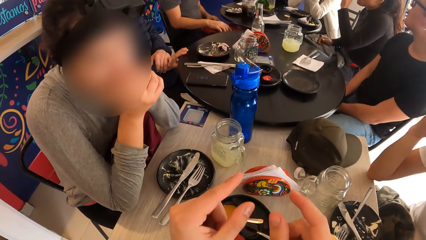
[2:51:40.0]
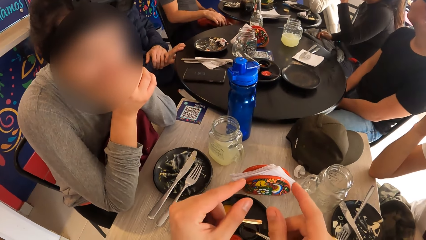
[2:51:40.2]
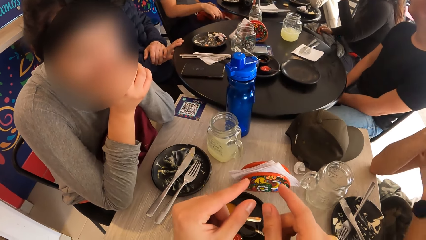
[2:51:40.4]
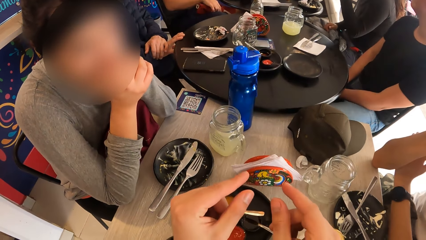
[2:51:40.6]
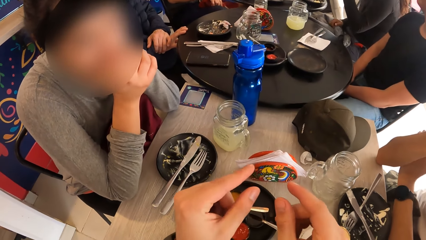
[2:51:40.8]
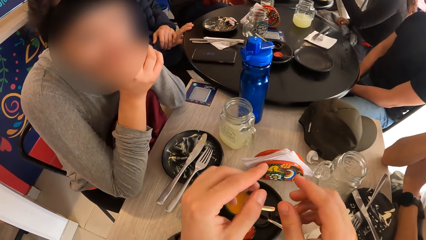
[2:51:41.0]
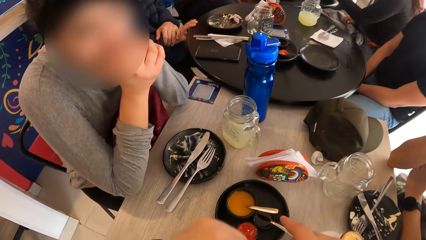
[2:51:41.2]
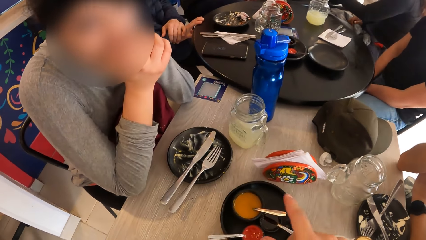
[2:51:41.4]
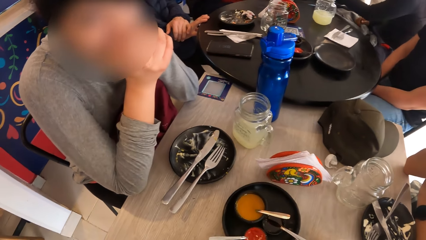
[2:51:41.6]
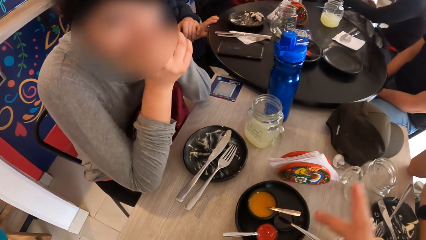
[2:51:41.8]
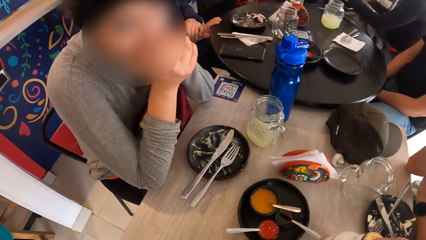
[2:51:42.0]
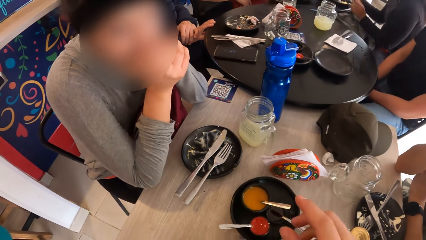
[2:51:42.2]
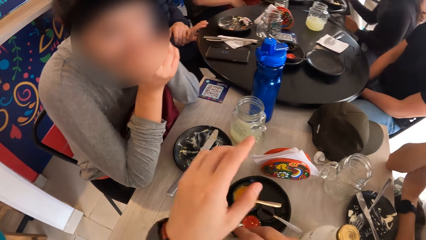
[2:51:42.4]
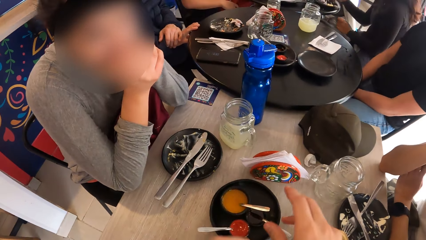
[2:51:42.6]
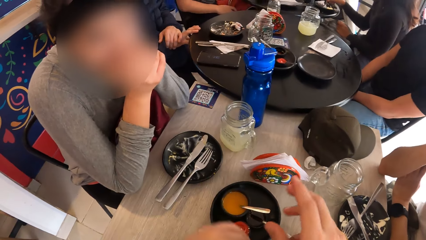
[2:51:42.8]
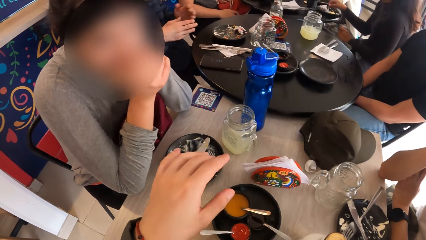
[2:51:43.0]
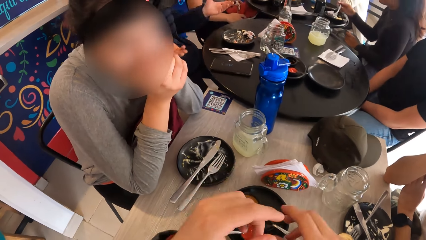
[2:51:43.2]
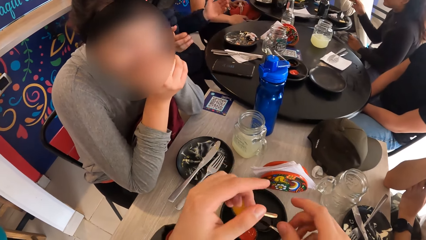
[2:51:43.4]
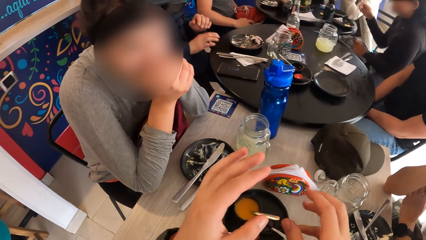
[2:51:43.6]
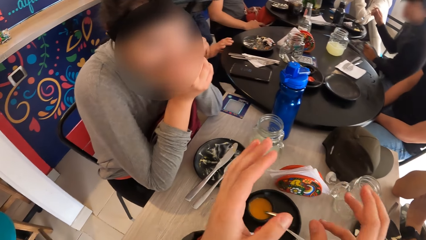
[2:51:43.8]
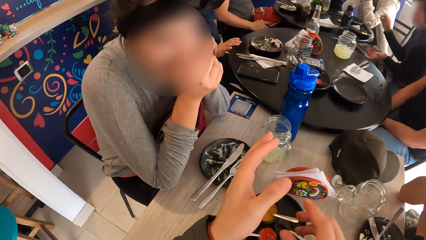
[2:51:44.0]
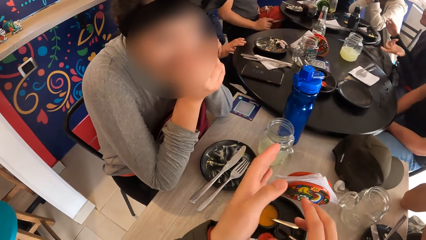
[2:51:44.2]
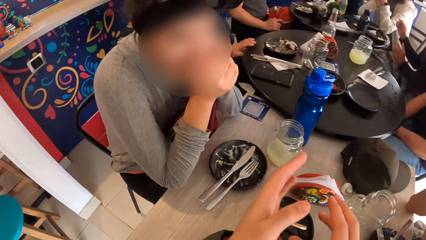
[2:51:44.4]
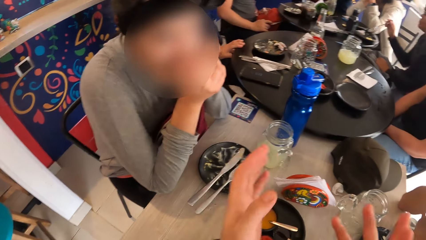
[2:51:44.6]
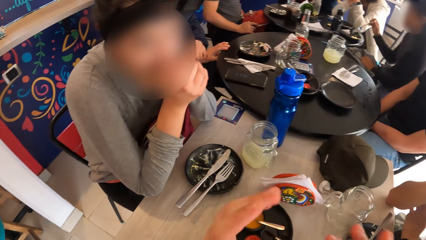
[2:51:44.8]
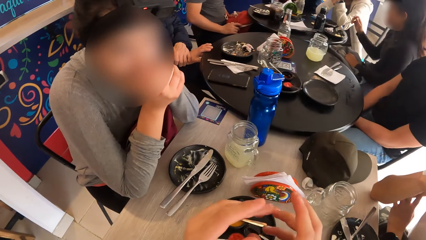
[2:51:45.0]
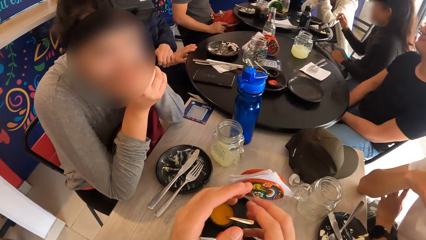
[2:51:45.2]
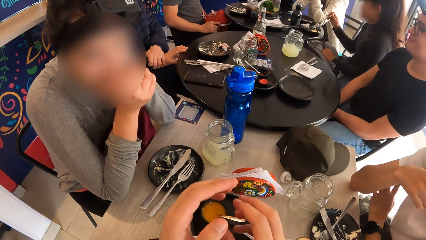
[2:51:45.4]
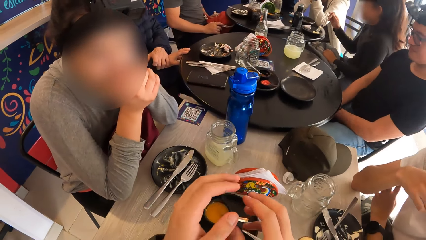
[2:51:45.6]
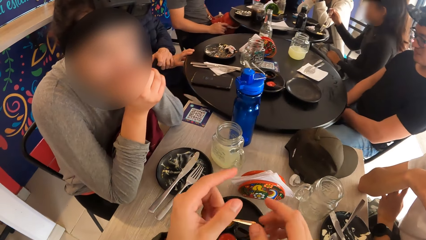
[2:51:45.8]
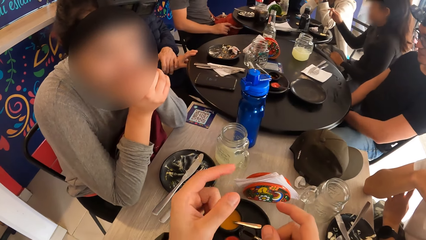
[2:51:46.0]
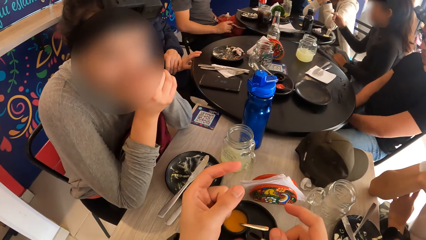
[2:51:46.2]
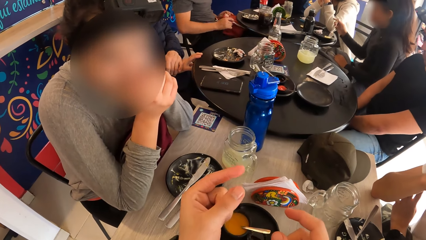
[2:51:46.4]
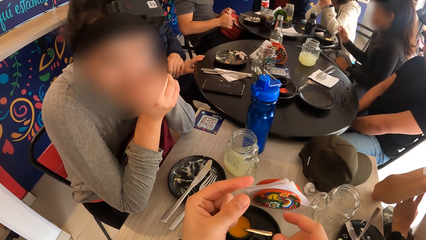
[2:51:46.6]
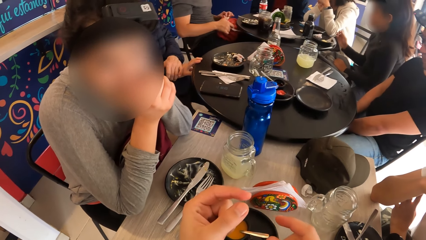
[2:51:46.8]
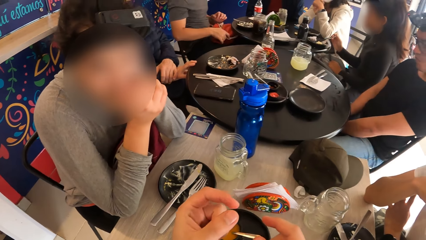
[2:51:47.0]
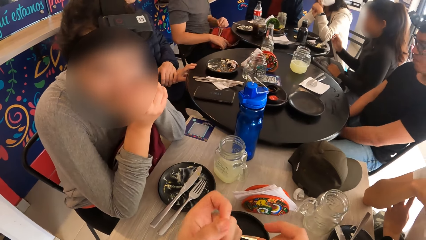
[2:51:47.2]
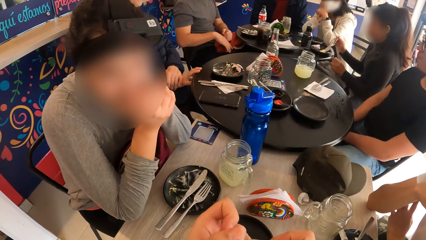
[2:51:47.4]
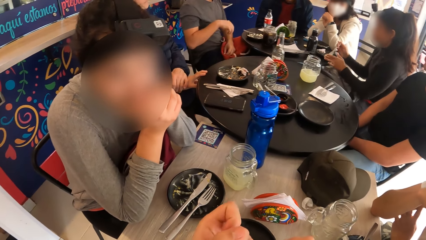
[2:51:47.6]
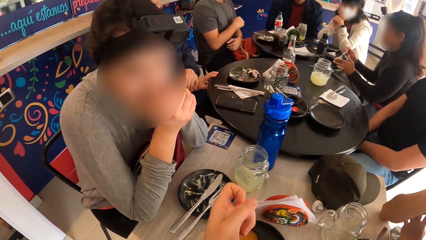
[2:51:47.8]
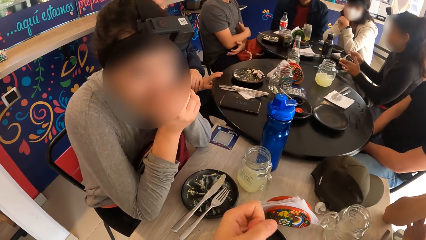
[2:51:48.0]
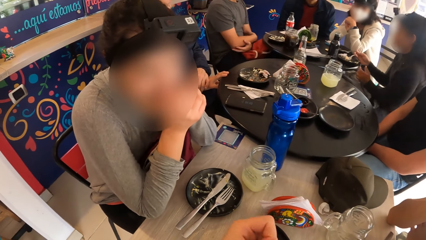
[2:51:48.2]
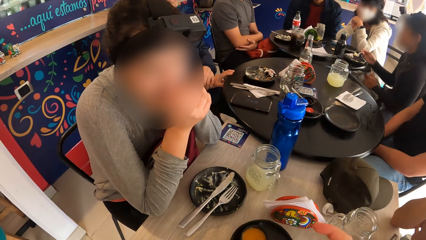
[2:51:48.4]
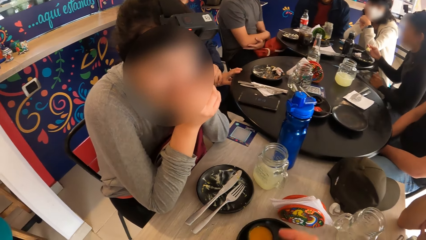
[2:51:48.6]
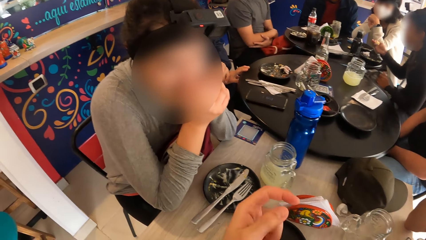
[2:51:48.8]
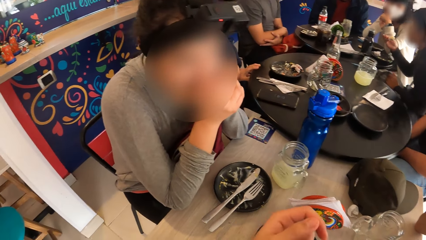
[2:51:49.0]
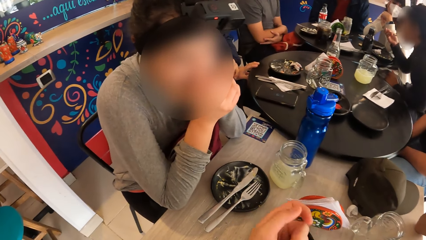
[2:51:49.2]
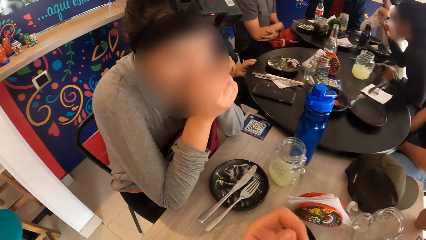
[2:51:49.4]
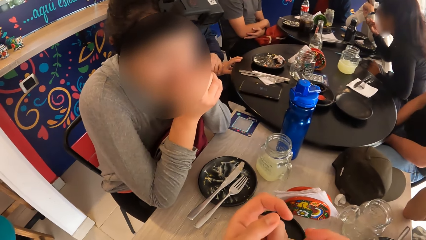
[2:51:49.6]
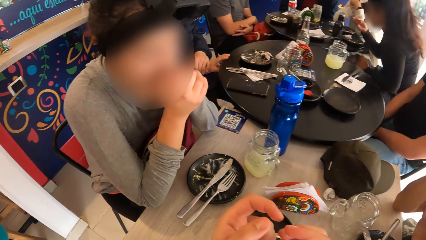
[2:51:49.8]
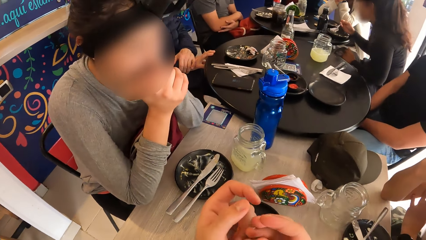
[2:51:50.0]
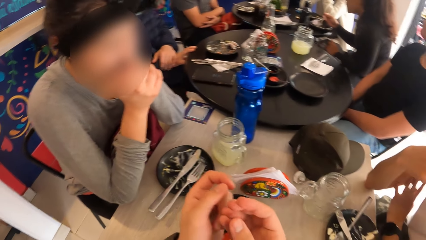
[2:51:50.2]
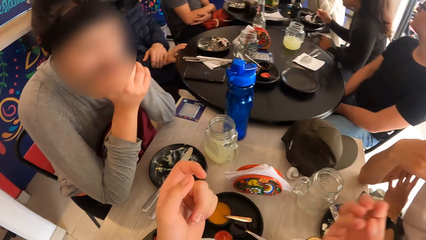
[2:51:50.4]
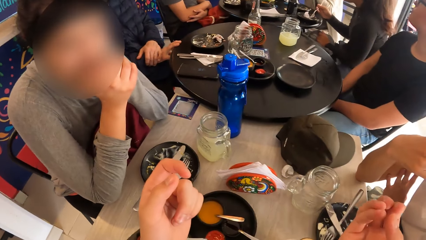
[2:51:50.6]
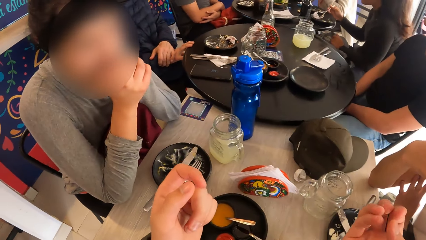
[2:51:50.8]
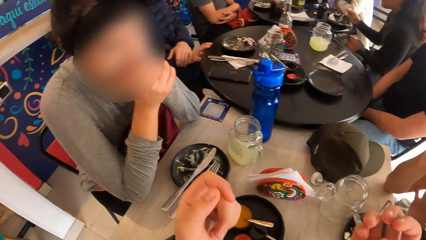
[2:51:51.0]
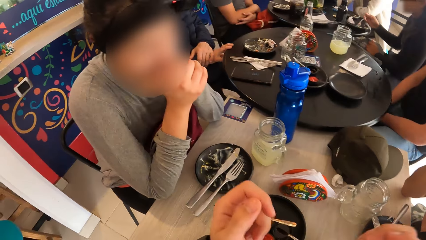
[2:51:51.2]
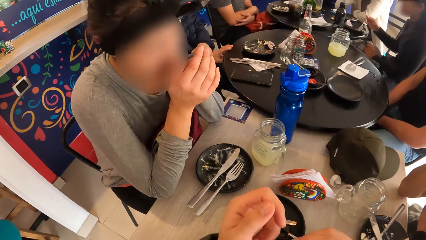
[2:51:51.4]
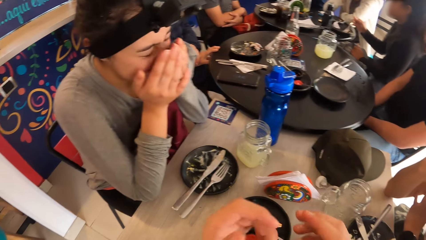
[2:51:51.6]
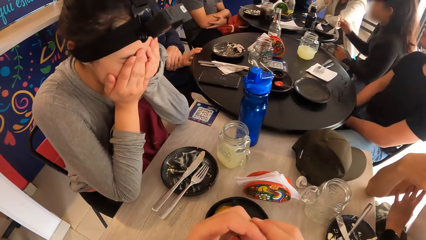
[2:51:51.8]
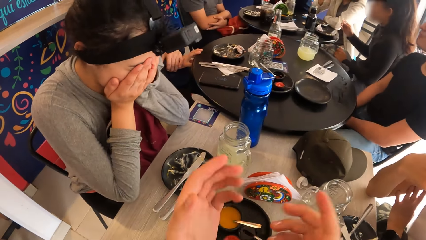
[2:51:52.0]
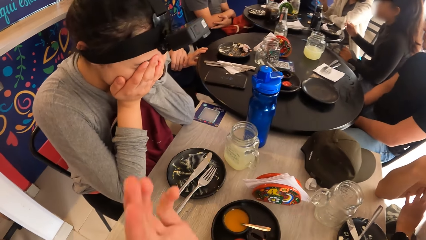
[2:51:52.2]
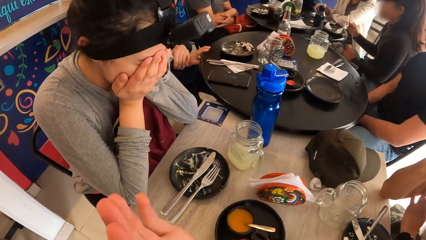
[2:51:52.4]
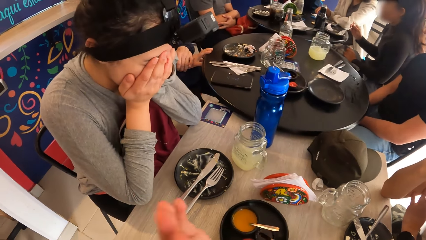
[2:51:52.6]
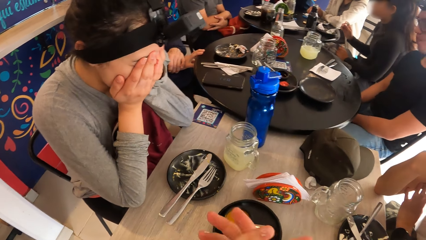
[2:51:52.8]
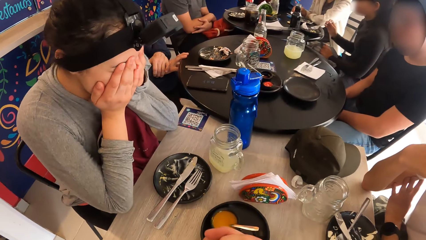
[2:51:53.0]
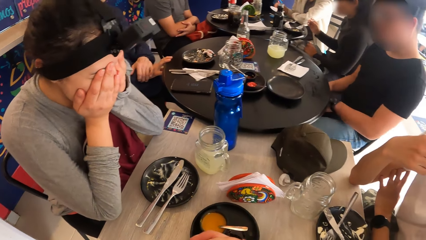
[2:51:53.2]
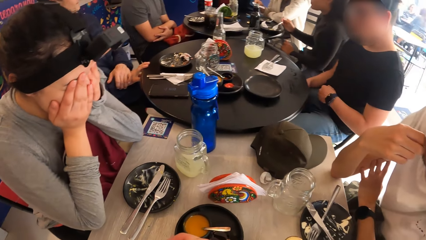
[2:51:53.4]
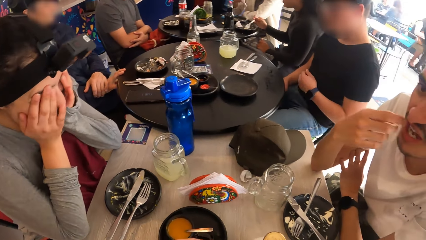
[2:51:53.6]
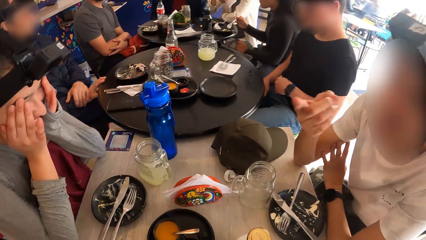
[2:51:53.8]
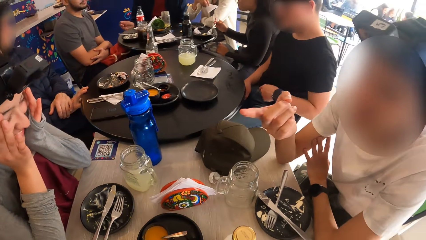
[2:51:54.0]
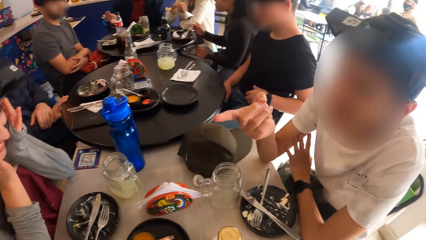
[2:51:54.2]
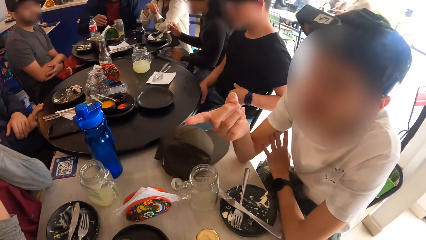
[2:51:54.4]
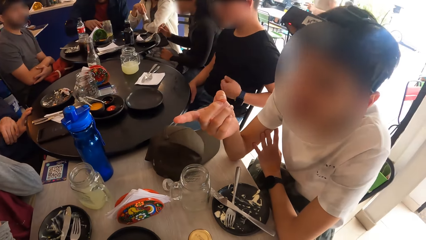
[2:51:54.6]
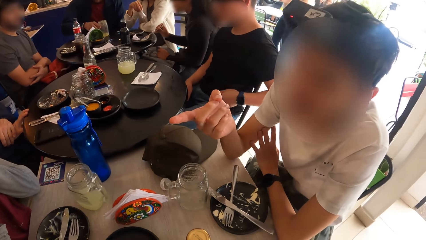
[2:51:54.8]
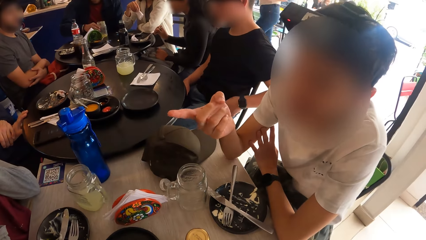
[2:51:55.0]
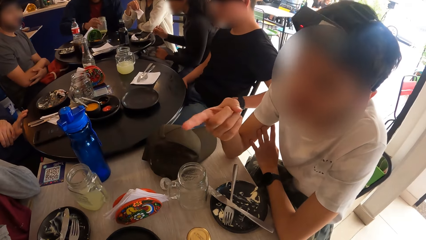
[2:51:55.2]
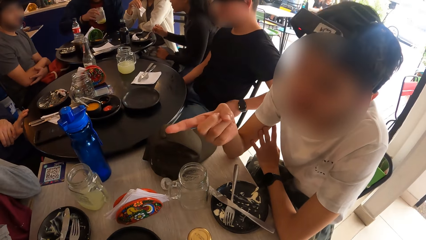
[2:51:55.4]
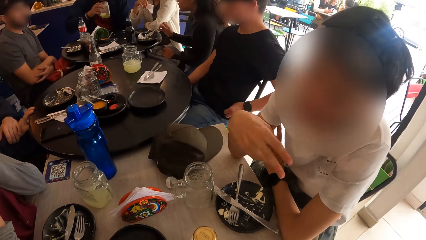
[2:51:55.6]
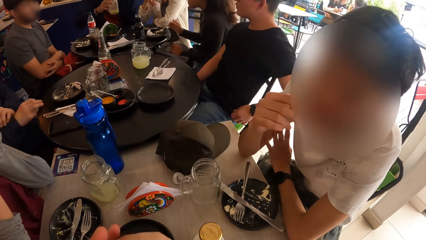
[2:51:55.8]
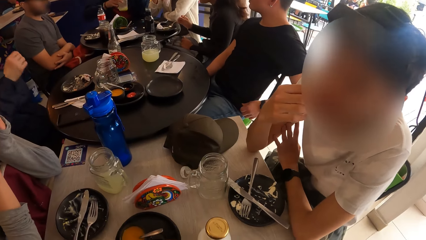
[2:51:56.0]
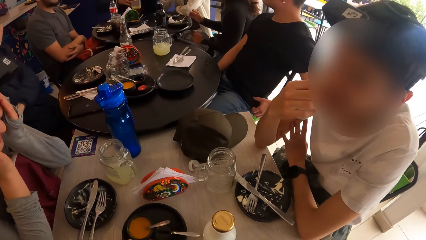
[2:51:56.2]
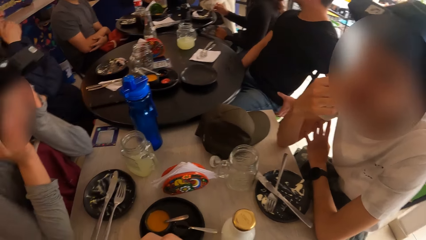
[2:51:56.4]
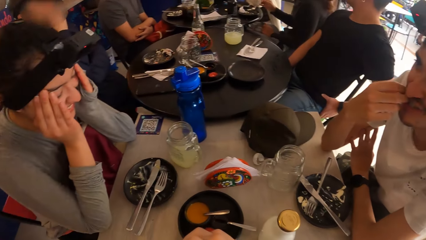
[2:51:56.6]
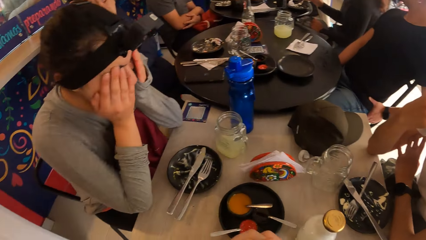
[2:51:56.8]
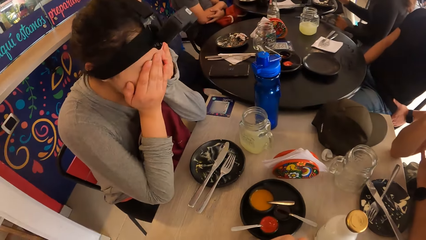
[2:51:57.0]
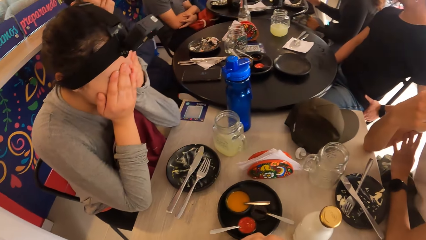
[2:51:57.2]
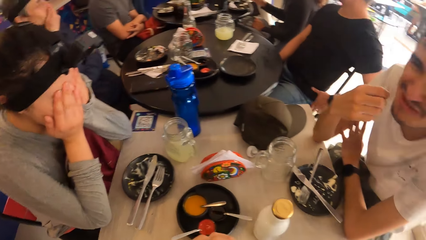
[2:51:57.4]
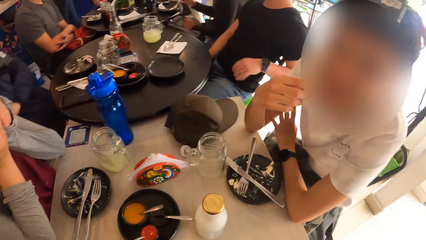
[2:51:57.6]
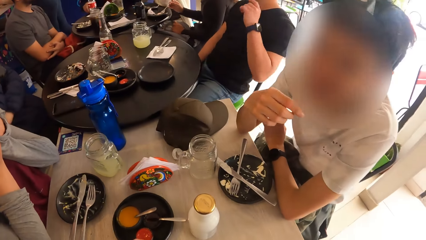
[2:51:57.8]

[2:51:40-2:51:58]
The other man moves a bag on his lap with his right hand. The camera wearer sways hands. The woman drops the bottle of soda on the table with her left hand. The woman picks up the fork on the plate with her right hand. The camera wearer converses with the person. The woman picks up some fried egg from the plate with the fork in her right hand. The woman eats the fried egg on the fork in her right hand. Another person eats rice. The woman picks up some fried egg from the plate with the fork in her right hand. The camera wearer sways hands. The person touches the face. Another woman picks up a napkin from the table with her right hand. The man sways a hand. The man converses with the person. Another man picks up a glass of juice from the table with his right hand. This man stirs the glass of juice in his right hand. This man drops the glass of juice on the table with his right hand. The man touches the face.
